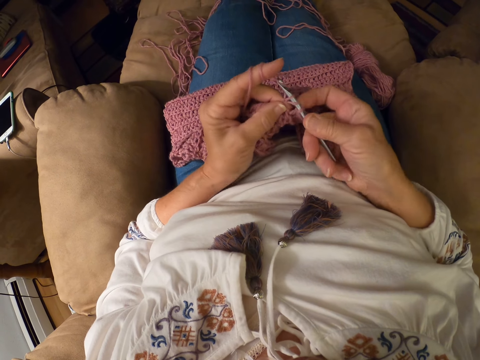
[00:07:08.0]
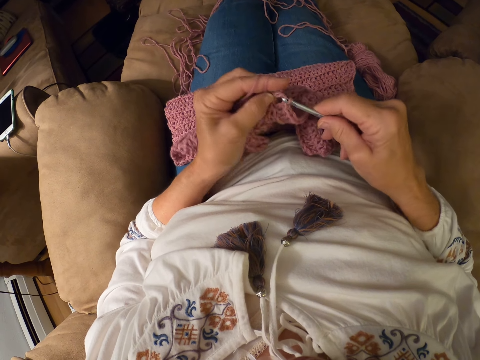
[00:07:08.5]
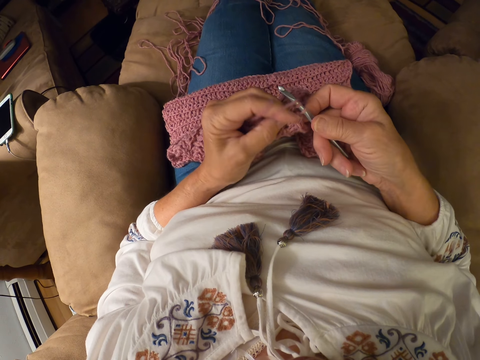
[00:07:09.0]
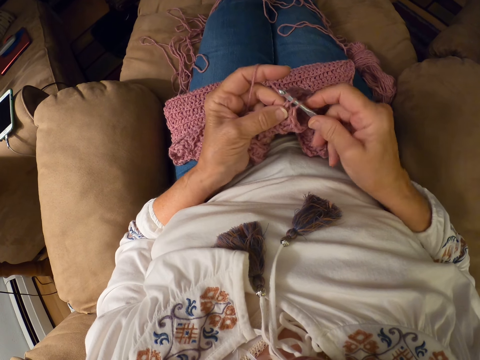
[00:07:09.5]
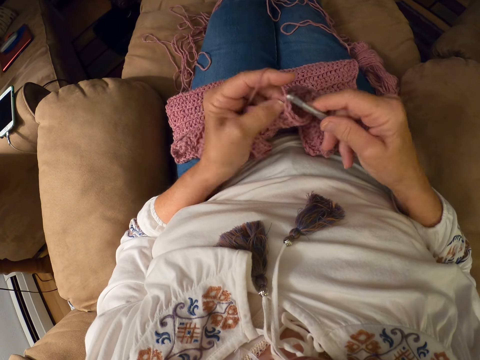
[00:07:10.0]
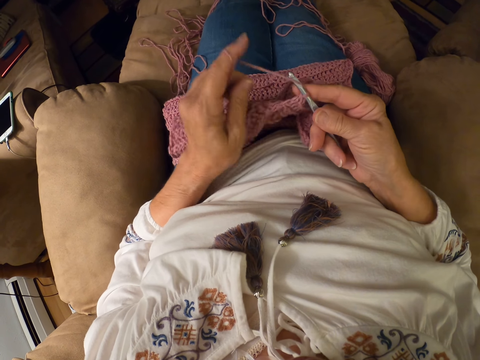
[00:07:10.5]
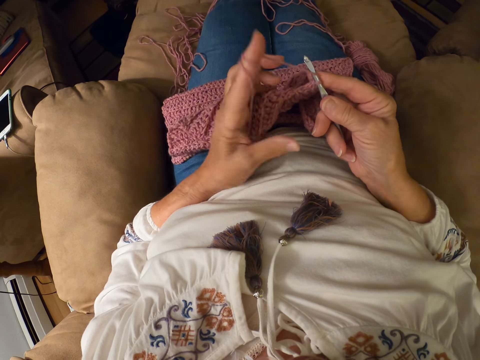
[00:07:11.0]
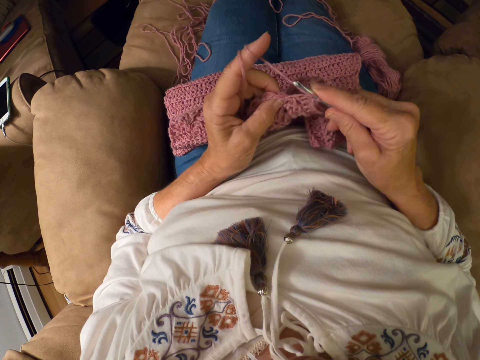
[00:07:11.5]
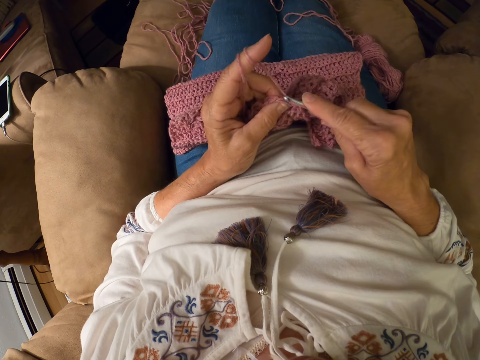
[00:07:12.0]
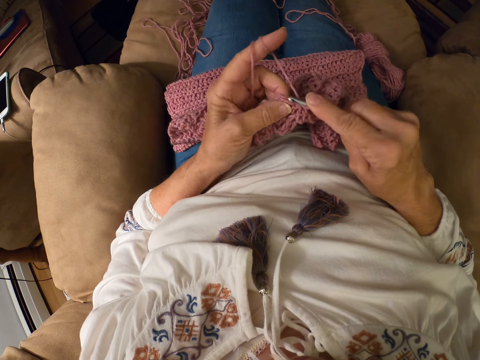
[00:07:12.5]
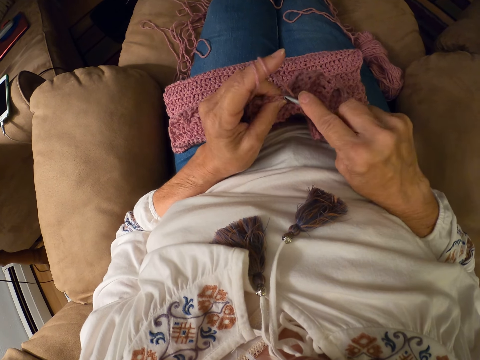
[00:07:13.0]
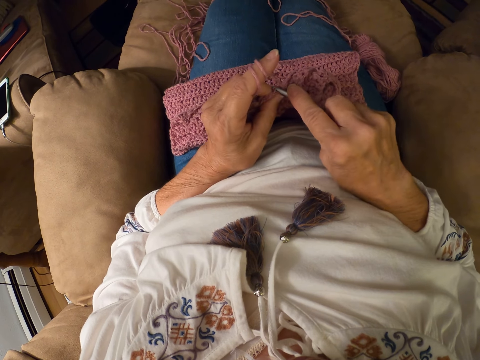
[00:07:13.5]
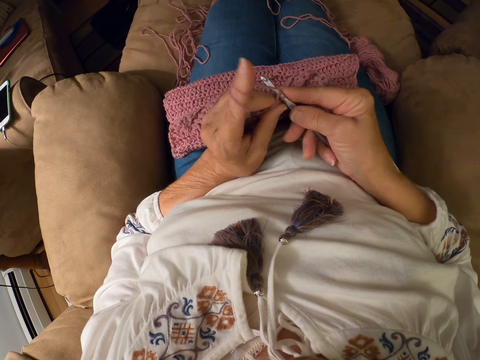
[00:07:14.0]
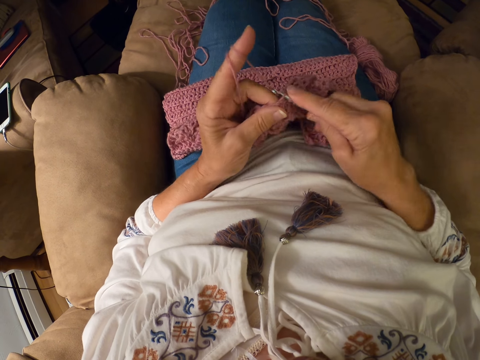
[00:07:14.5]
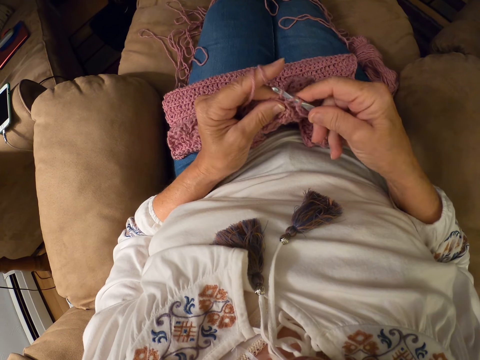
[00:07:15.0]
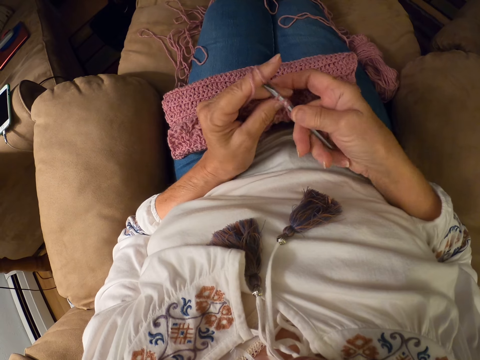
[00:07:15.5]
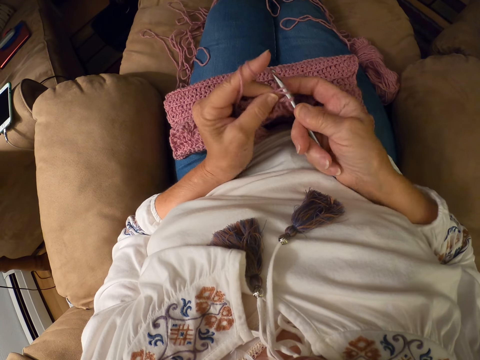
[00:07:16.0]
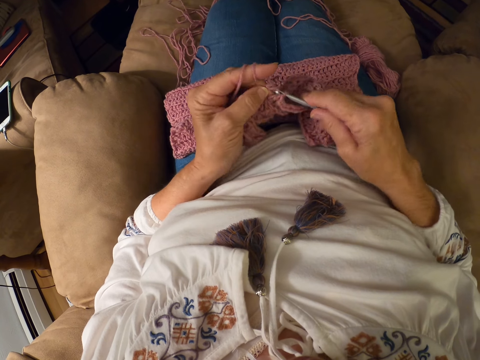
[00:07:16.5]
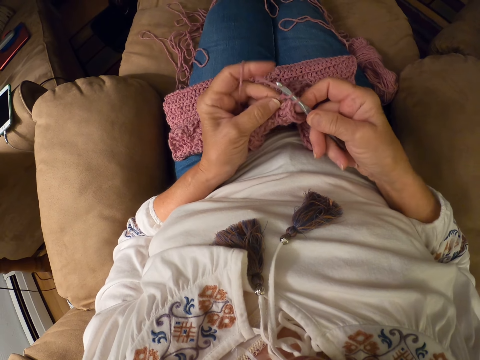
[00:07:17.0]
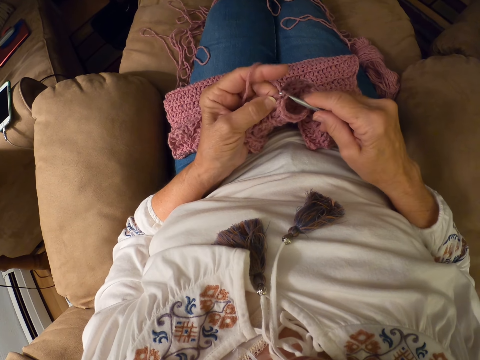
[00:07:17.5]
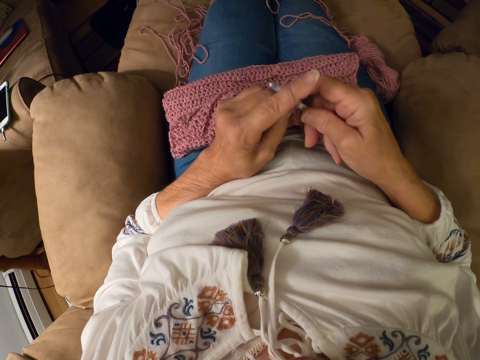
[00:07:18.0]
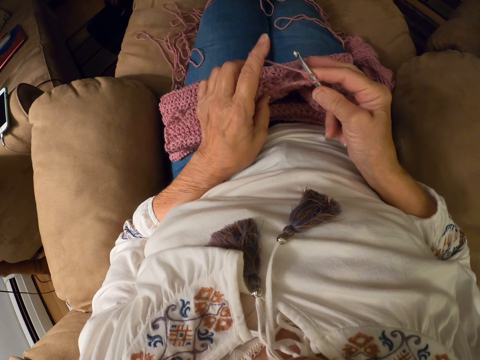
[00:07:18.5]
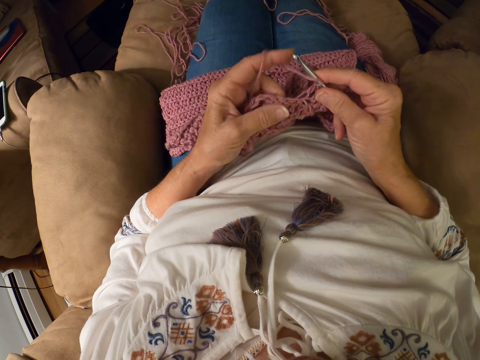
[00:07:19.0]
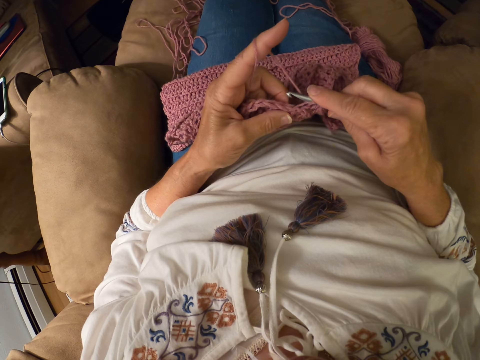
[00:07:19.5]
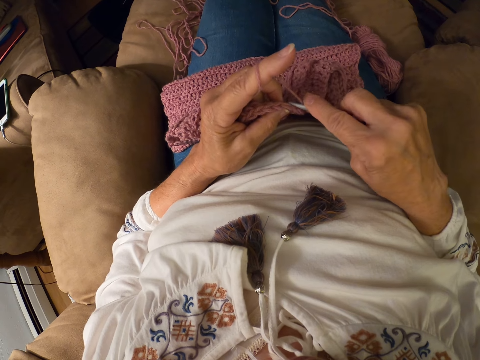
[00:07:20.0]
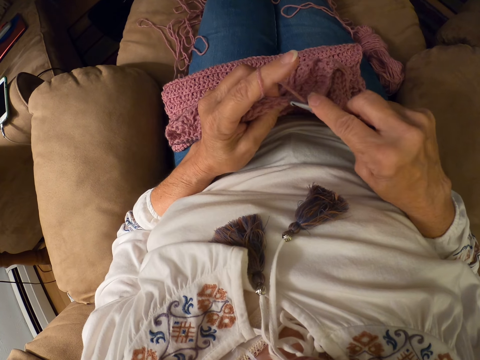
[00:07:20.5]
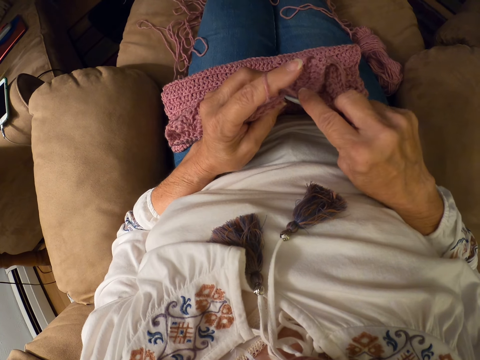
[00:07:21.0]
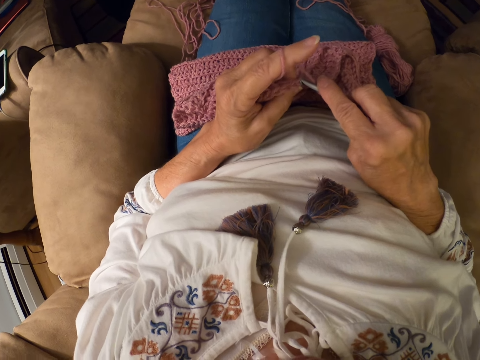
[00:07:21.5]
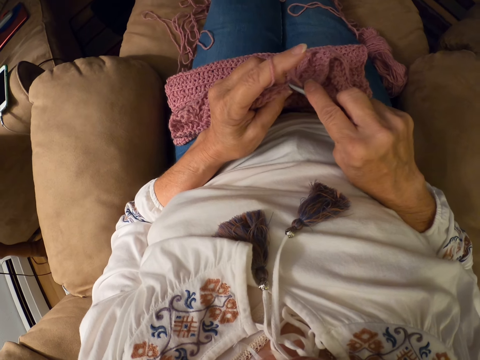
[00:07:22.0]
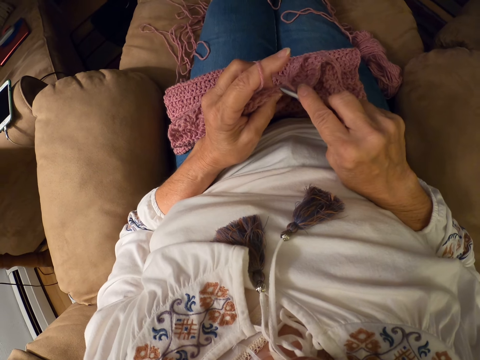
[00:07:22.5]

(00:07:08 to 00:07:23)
The camera wearer rolls the yarn around her left index finger. She crochets with the yarn.

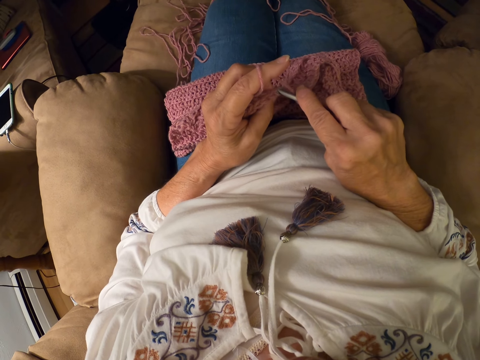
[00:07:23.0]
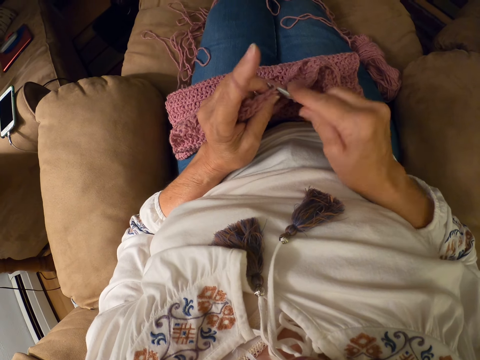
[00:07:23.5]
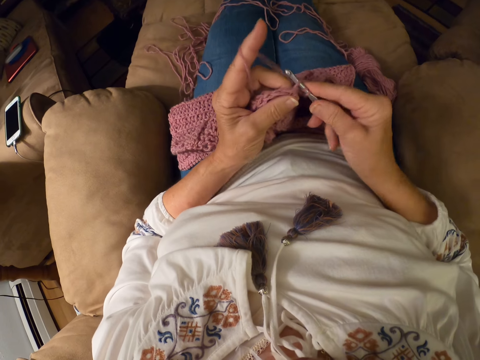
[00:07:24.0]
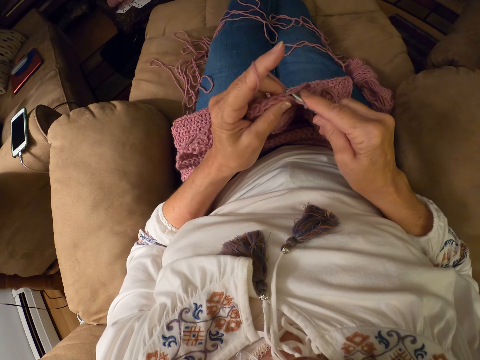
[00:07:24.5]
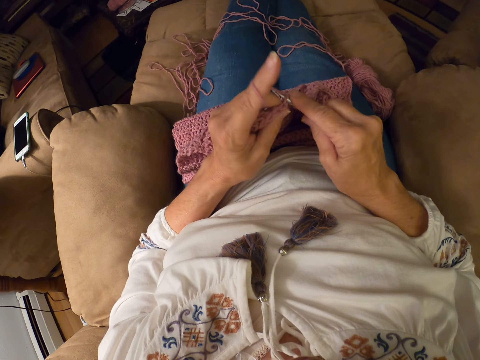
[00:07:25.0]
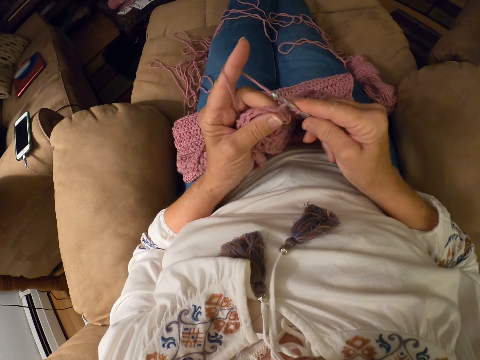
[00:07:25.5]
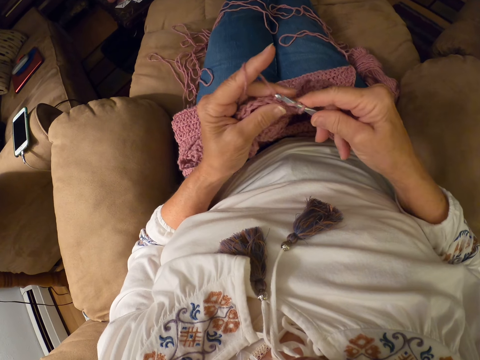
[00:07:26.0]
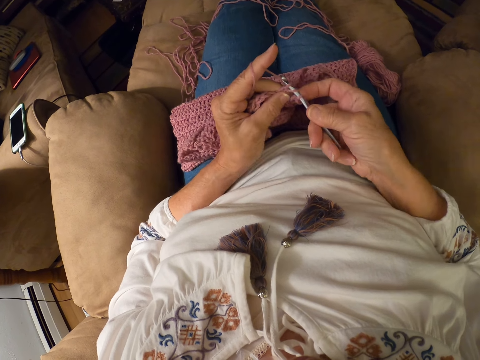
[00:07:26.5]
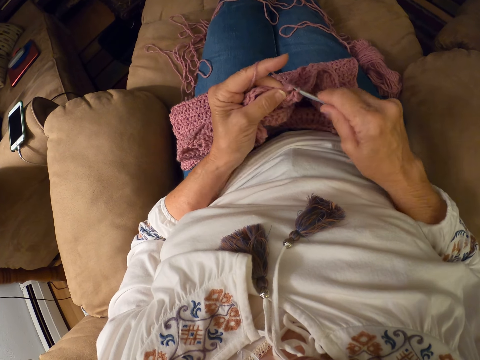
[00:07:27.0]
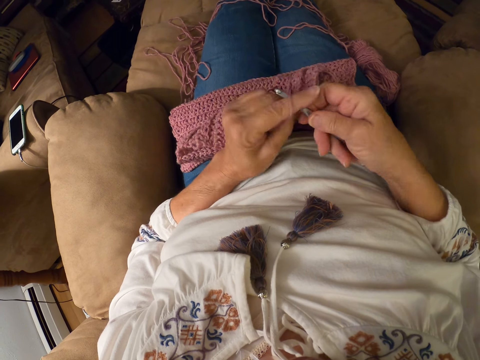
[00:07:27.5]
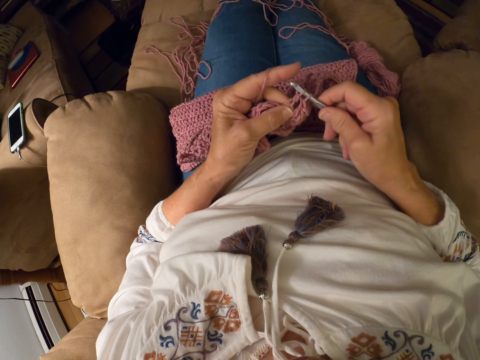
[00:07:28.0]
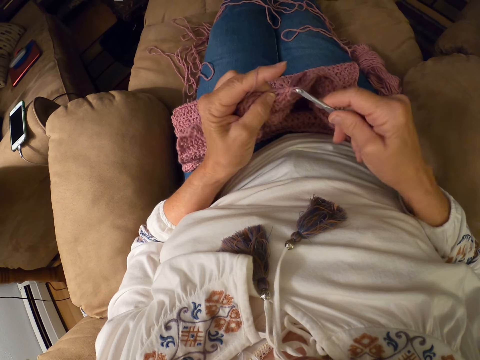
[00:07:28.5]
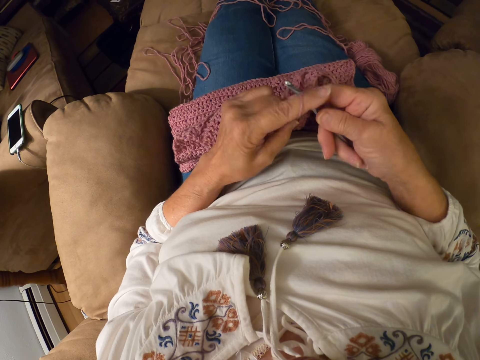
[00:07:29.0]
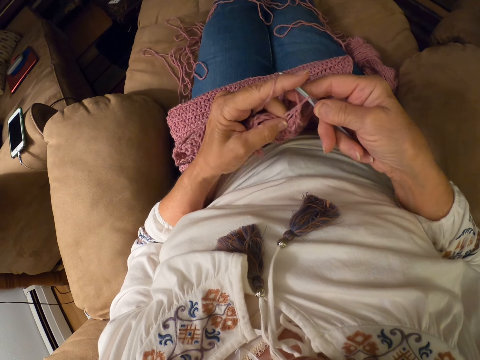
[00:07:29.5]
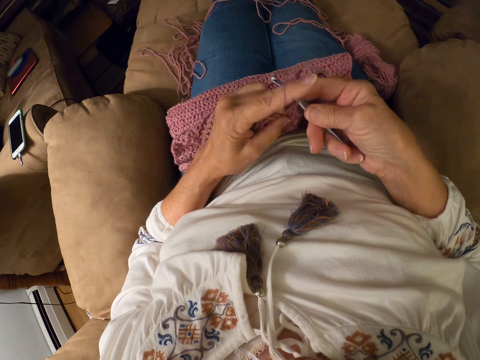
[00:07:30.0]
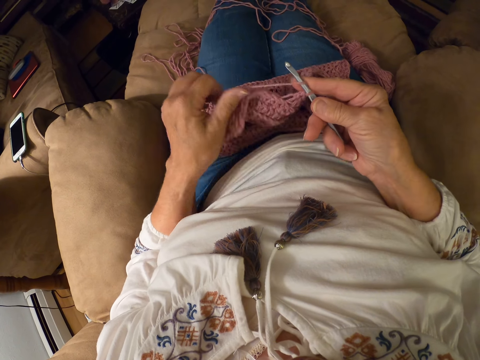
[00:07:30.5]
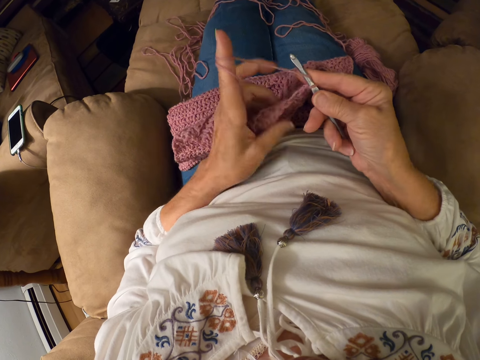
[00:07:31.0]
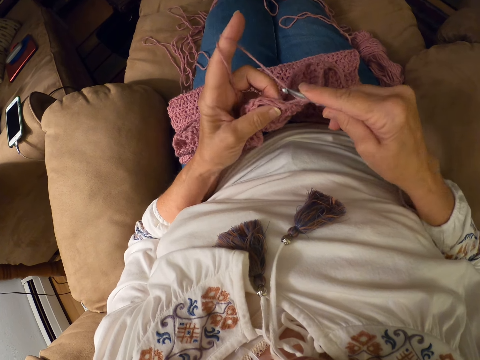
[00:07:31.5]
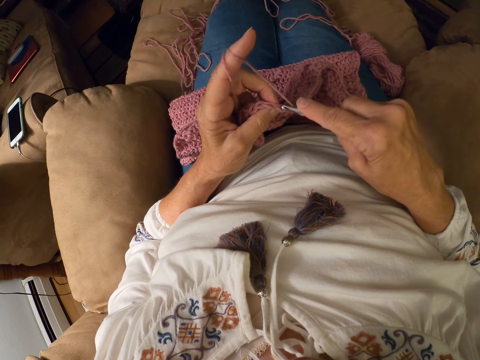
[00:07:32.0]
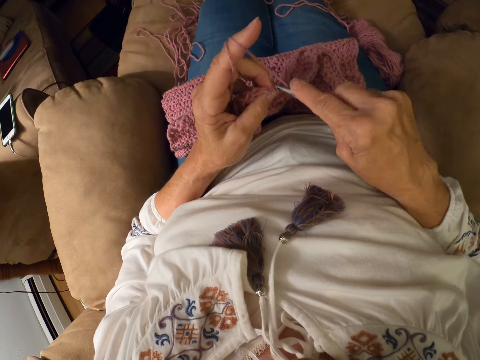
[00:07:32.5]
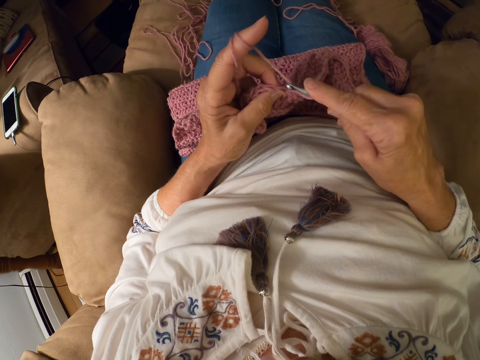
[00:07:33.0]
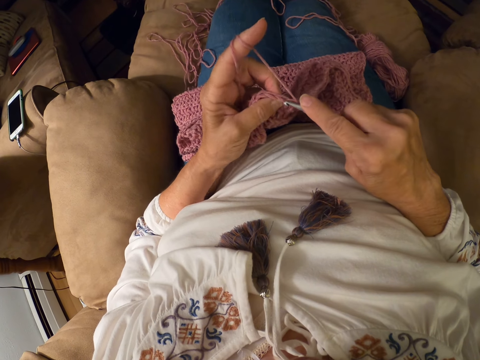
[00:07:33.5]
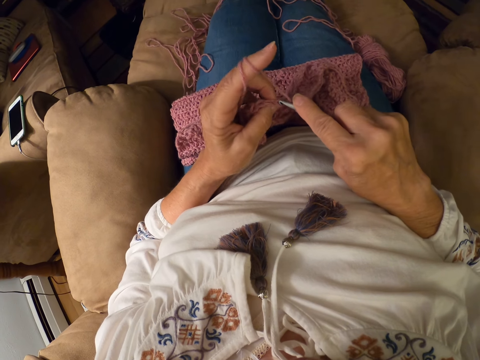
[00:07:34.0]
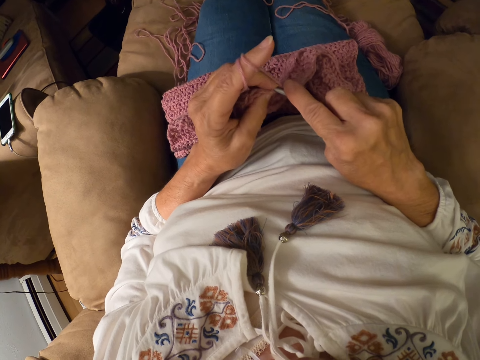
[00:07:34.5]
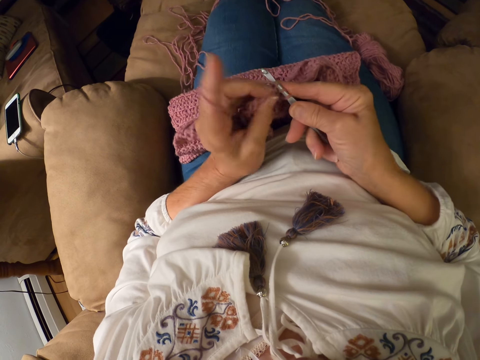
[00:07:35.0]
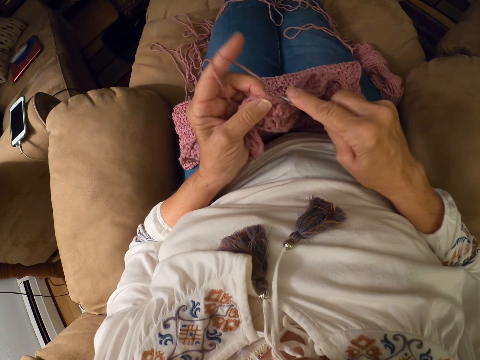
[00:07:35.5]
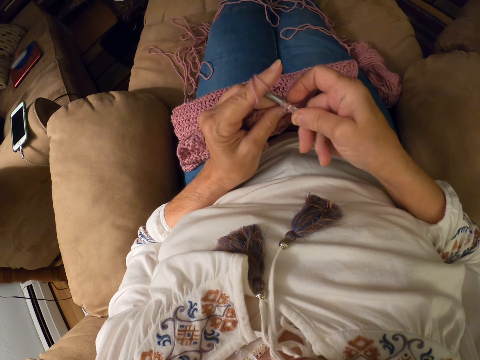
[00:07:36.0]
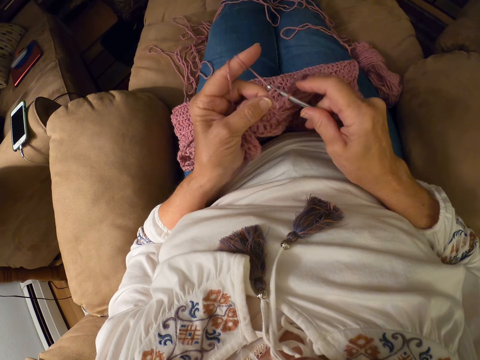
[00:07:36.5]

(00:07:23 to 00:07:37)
The camera wearer rolls the yarn around her left index finger. She crochets with the yarn.
